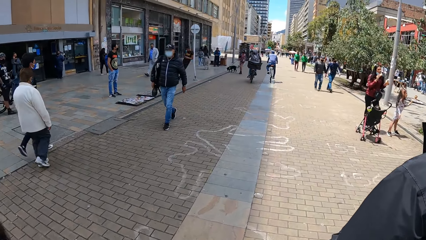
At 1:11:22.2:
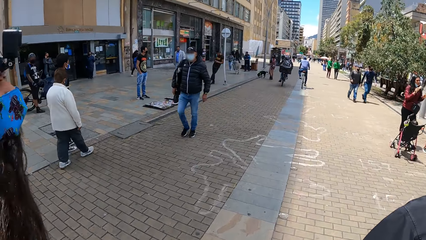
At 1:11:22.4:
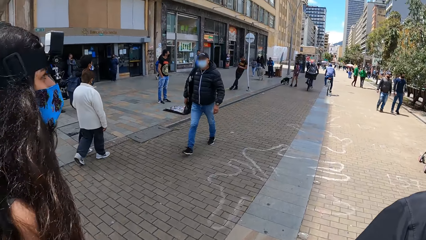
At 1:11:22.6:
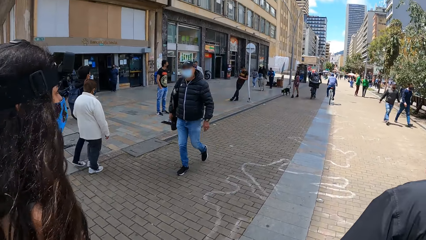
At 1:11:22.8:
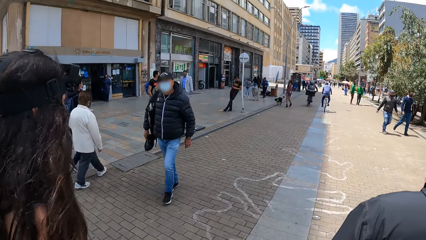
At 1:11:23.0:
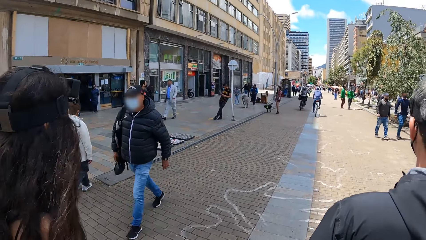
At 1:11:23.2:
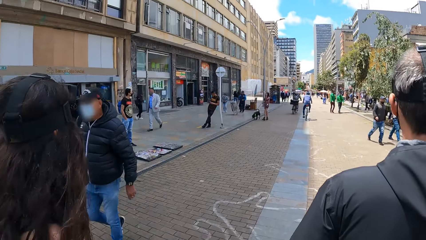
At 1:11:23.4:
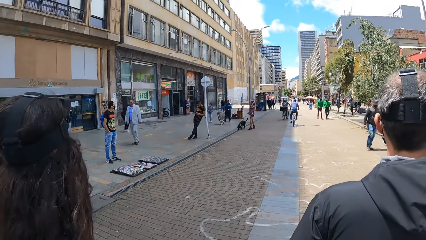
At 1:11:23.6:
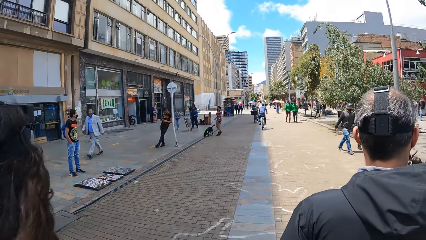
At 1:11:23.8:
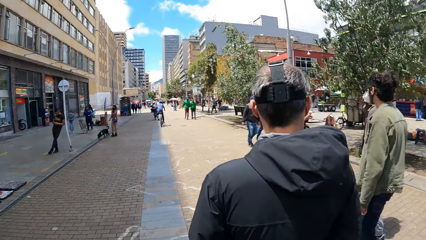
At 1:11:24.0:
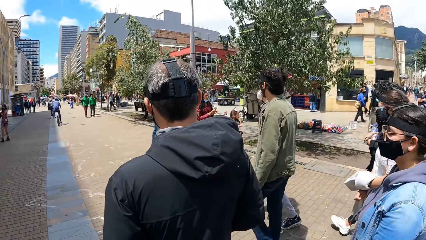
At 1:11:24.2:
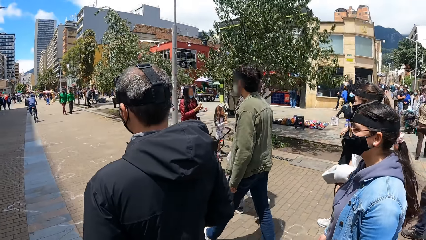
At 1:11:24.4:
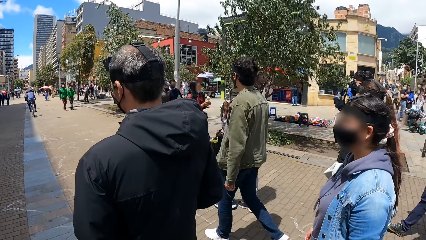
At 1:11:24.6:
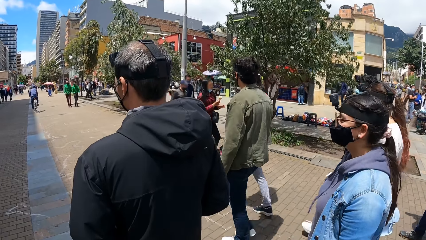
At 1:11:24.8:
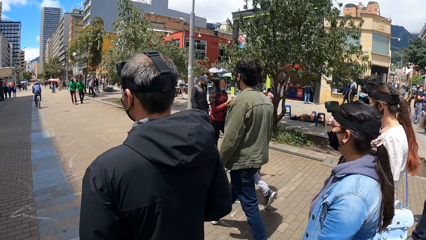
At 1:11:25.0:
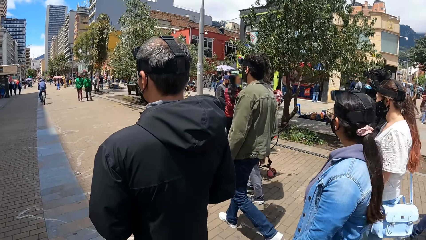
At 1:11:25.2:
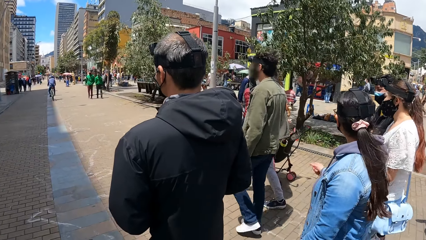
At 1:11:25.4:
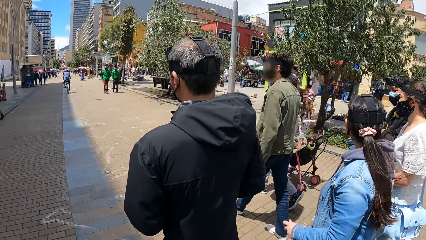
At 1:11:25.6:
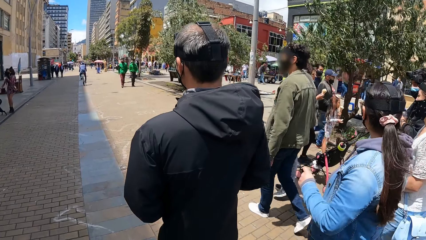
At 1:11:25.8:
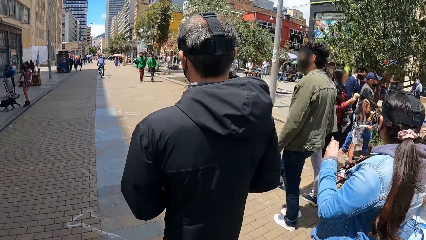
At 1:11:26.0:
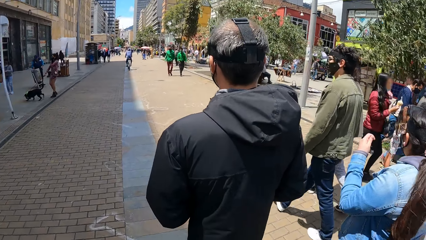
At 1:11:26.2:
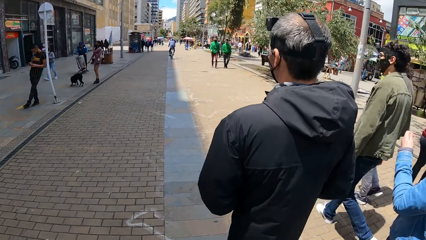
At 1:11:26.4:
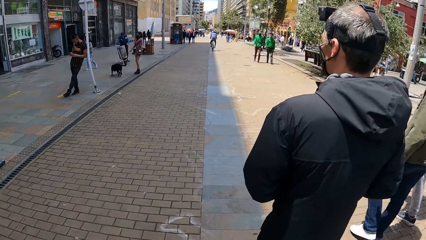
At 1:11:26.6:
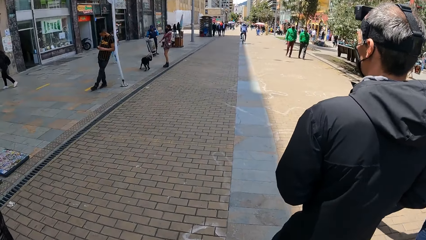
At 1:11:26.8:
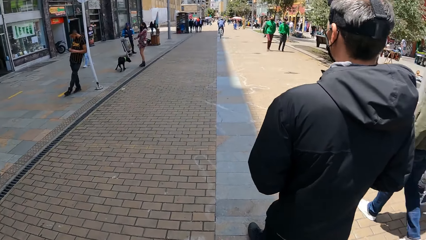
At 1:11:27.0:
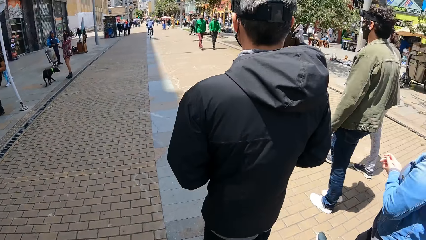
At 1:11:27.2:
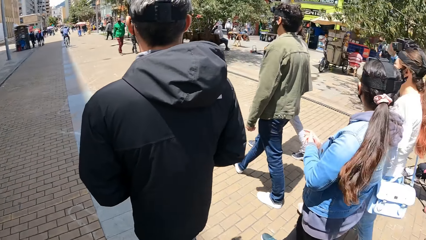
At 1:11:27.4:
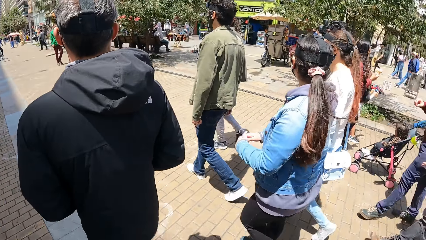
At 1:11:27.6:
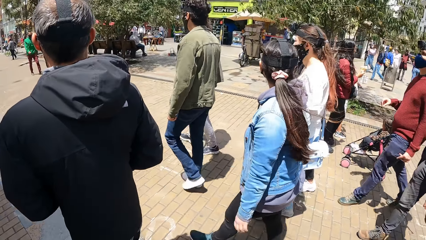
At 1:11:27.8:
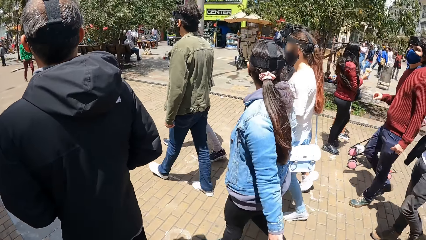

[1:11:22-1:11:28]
The camera wearer walks around on the street.

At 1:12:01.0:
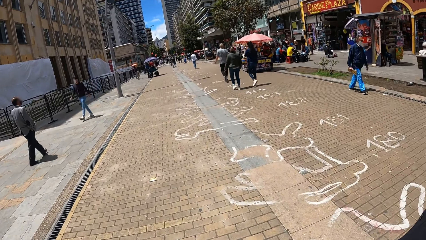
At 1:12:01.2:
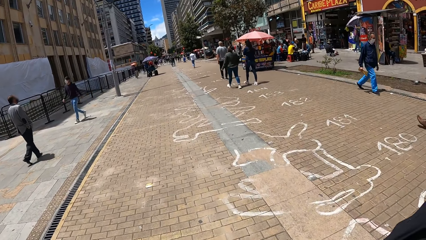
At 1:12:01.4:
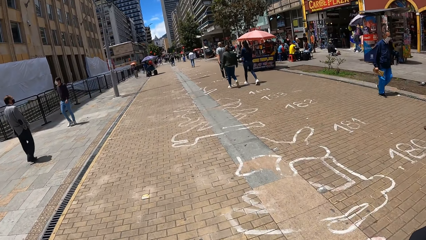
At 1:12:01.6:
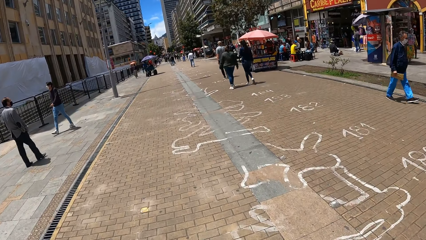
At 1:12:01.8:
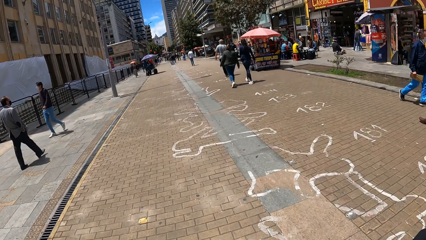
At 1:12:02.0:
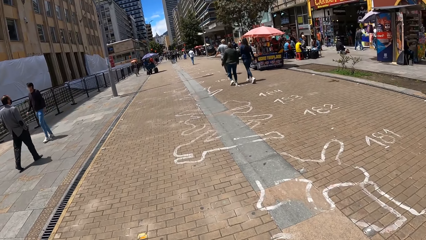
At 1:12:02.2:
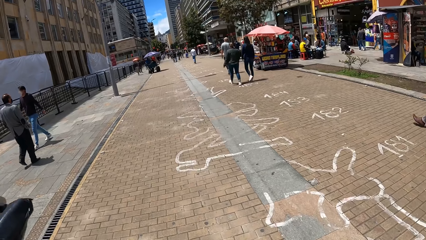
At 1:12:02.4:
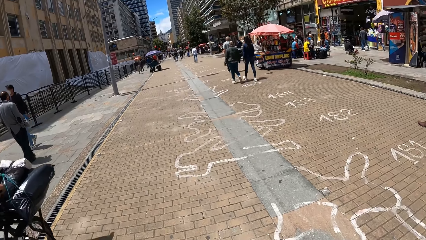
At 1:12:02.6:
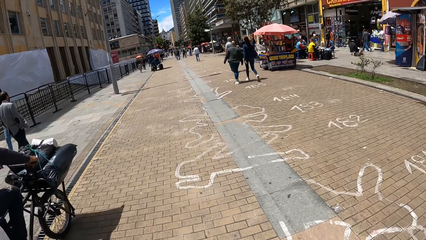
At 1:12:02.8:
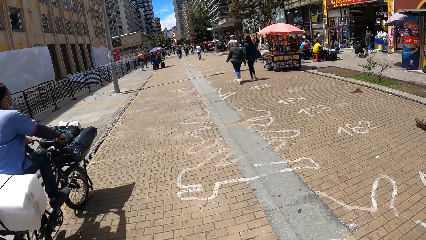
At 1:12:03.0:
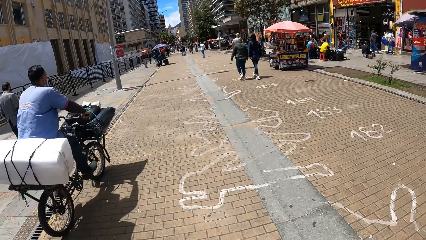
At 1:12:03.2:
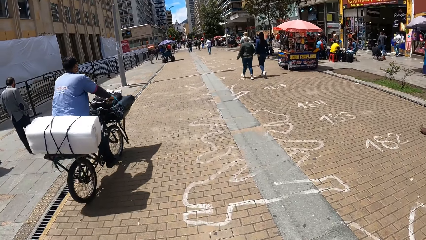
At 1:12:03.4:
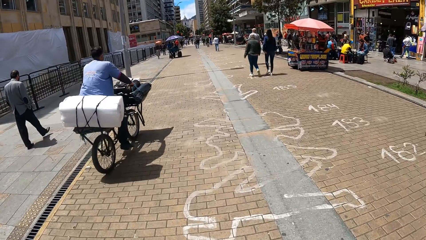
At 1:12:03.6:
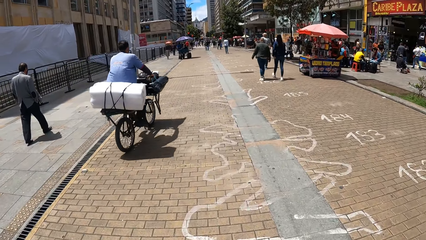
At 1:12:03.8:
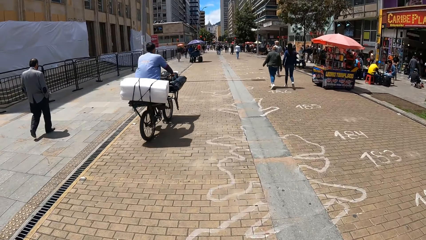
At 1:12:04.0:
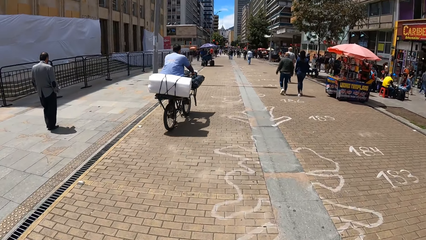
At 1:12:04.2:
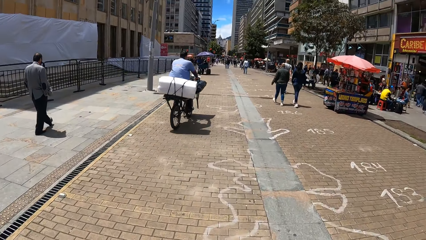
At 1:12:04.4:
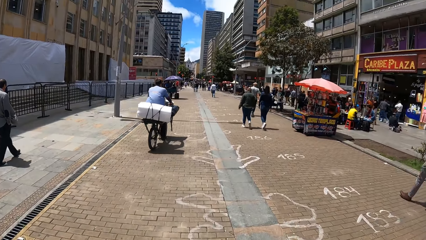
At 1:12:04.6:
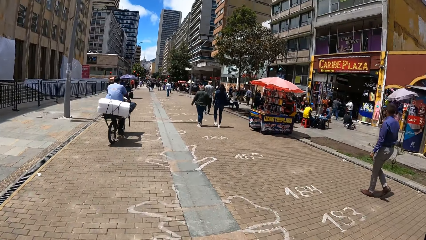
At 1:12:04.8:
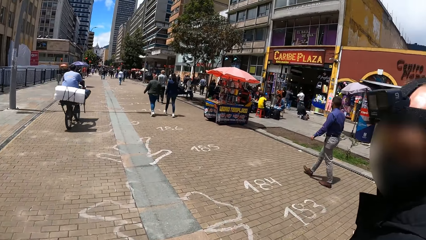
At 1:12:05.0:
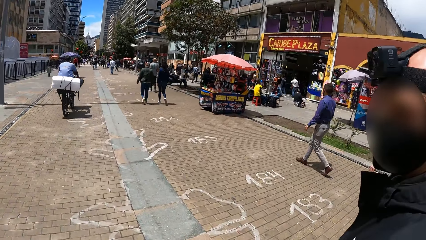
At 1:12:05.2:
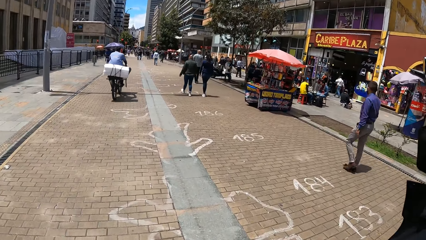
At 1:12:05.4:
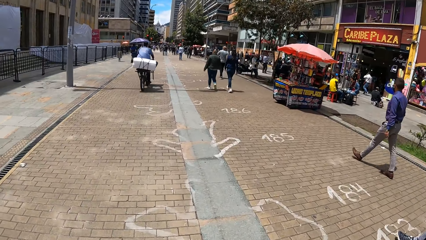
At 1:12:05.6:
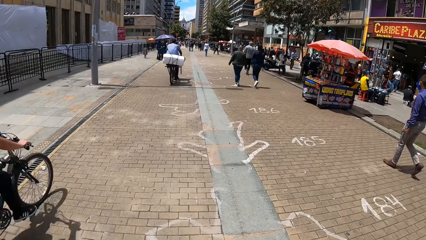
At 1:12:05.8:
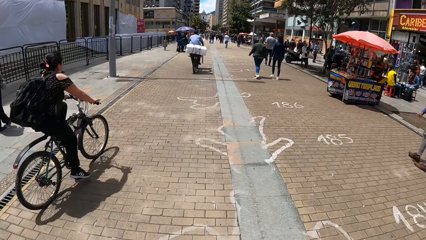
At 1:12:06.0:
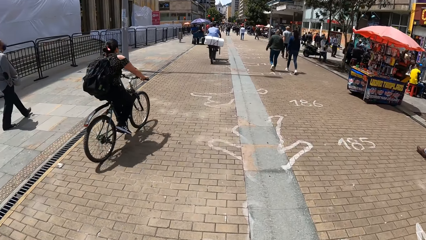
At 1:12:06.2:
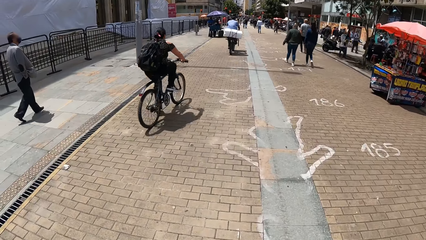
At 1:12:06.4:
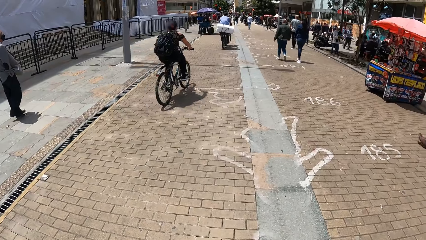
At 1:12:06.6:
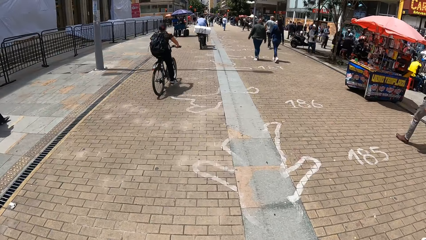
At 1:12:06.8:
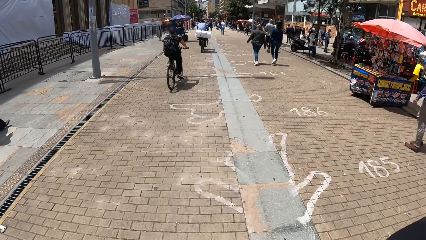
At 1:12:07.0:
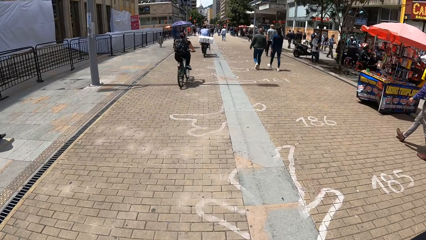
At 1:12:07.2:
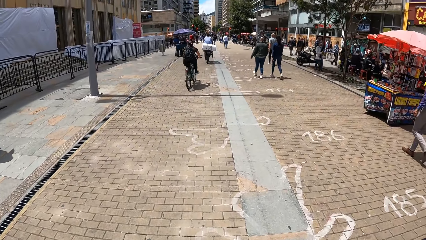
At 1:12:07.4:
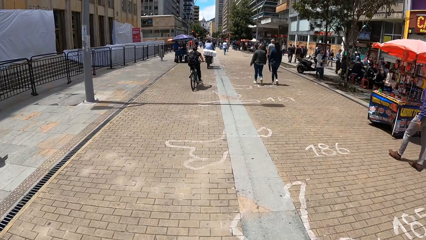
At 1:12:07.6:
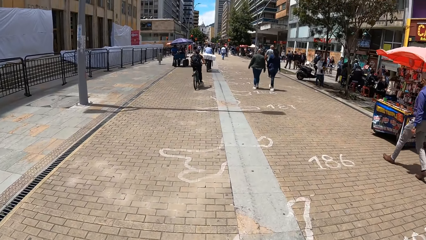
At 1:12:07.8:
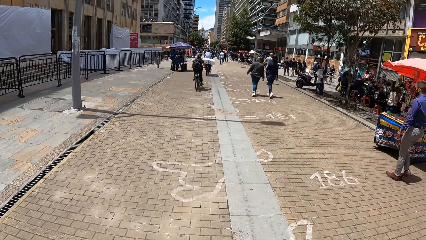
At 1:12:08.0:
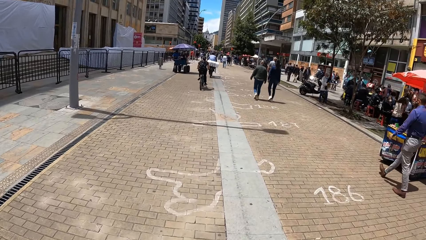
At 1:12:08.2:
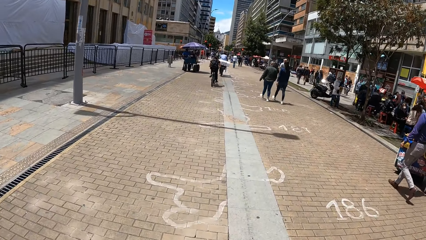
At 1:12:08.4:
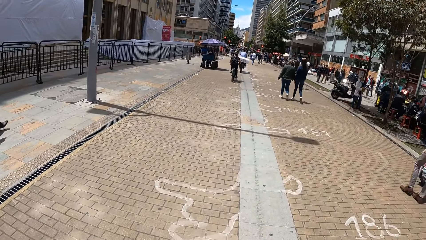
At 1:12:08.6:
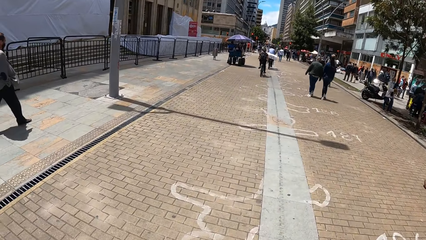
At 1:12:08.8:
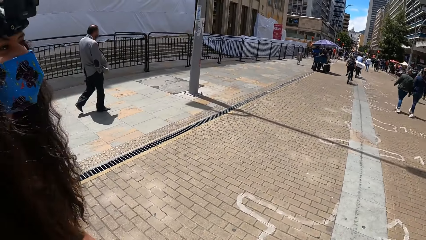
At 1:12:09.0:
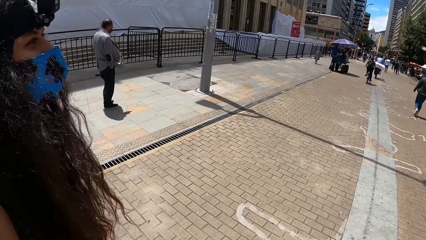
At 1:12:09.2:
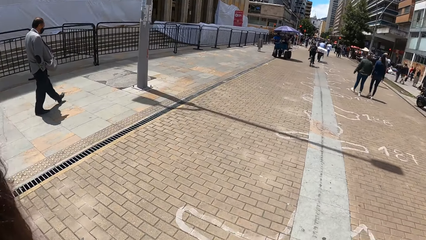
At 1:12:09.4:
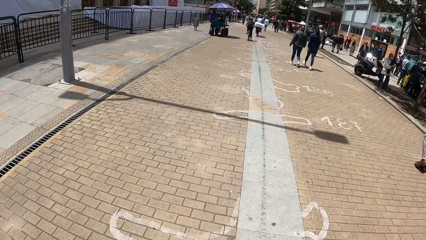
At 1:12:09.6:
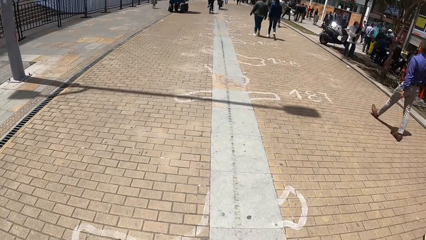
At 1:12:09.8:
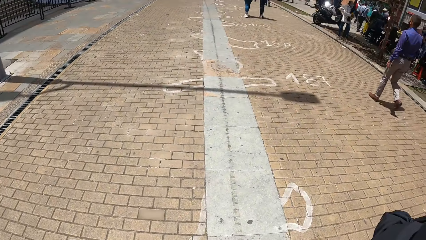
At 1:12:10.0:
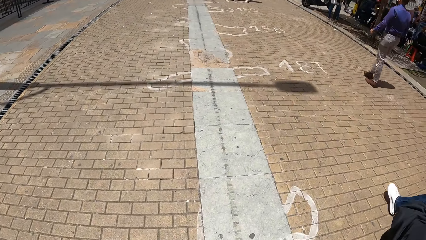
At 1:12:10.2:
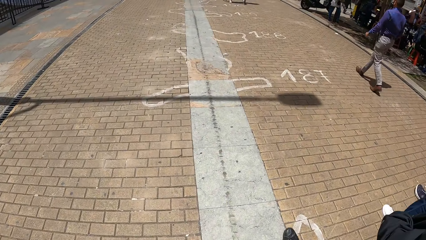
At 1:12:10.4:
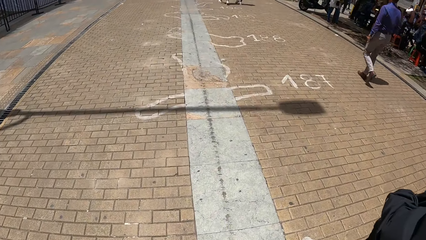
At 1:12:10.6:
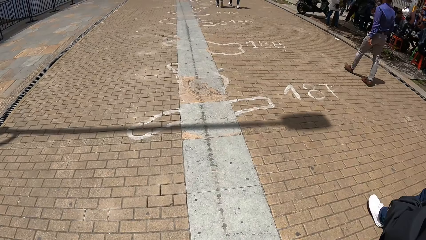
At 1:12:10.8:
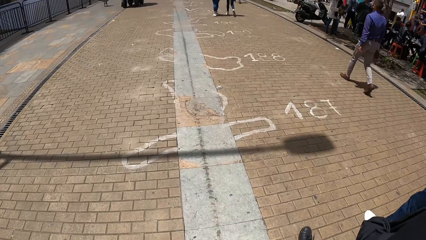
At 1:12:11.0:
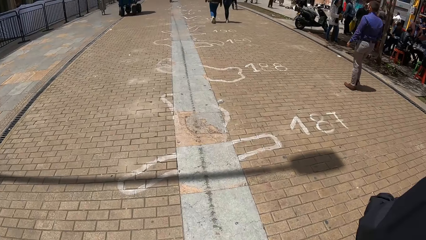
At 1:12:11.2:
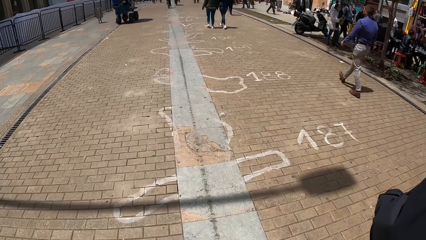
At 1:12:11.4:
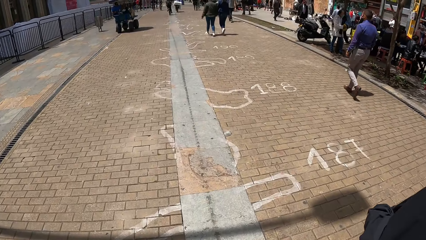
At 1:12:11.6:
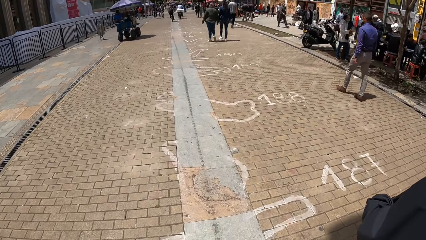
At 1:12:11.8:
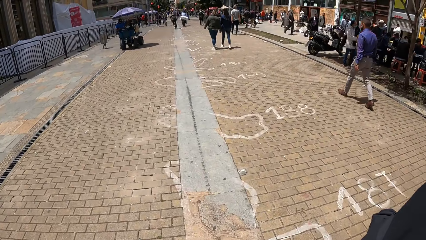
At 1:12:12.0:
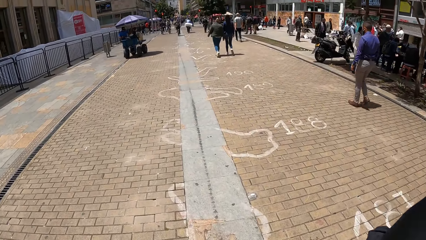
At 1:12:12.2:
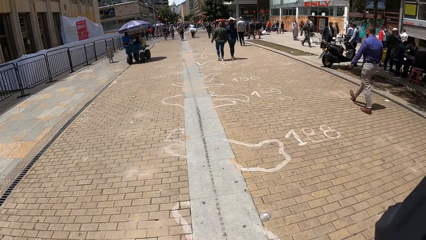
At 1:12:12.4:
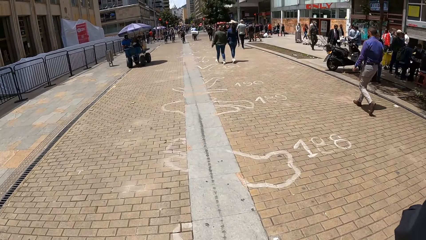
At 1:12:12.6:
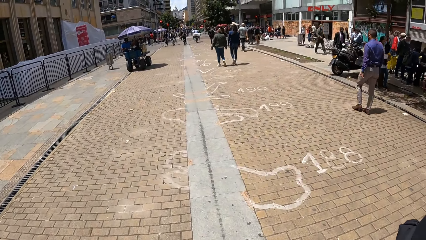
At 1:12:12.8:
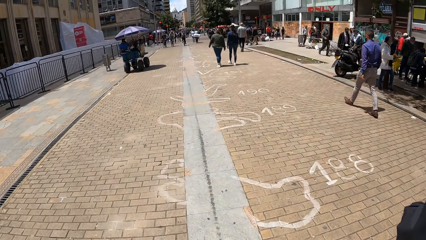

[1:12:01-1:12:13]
A man on a bicycle rides past the camera wearer. A woman on a bicycle rides past the camera wearer.
